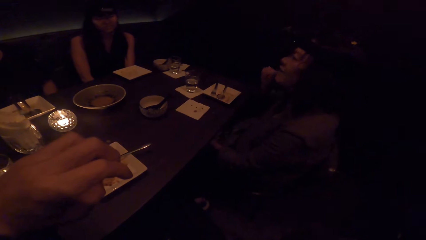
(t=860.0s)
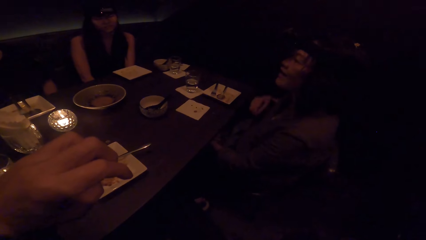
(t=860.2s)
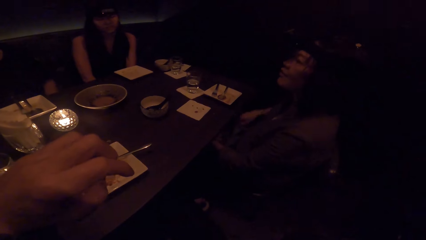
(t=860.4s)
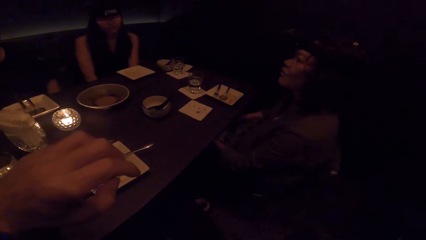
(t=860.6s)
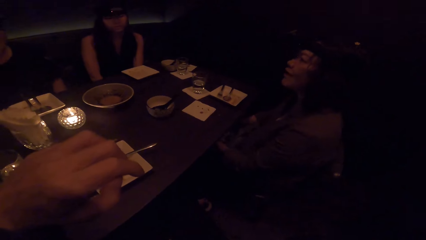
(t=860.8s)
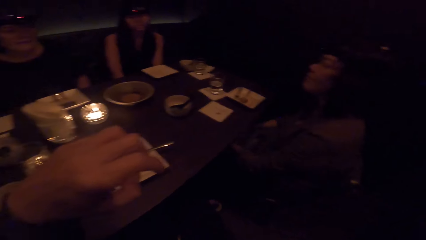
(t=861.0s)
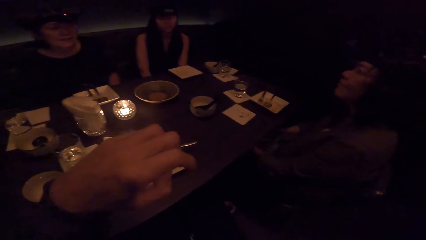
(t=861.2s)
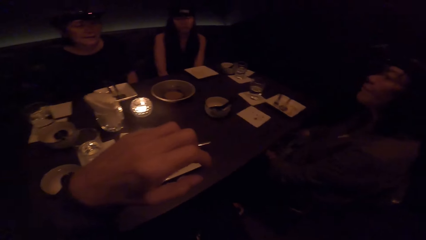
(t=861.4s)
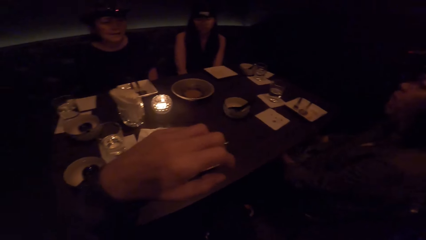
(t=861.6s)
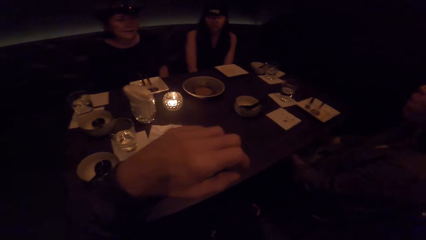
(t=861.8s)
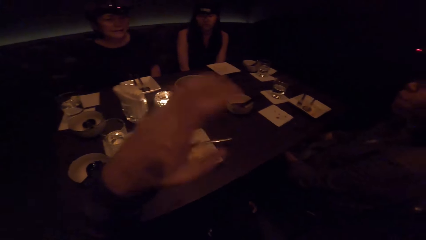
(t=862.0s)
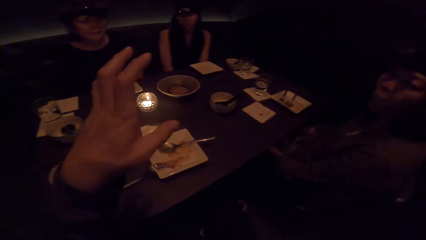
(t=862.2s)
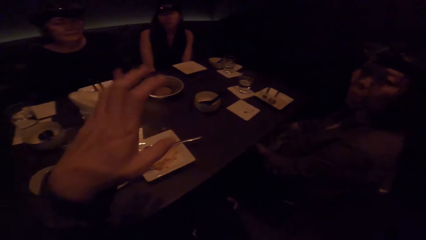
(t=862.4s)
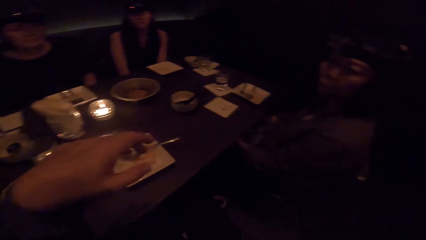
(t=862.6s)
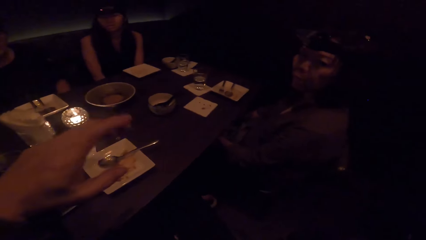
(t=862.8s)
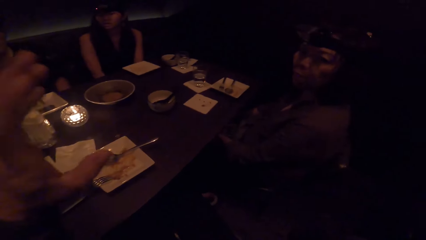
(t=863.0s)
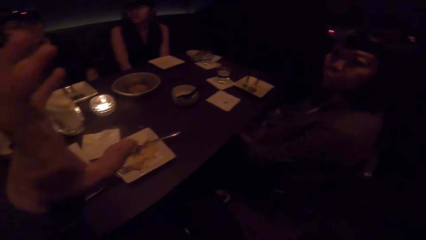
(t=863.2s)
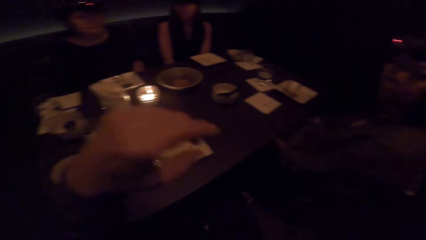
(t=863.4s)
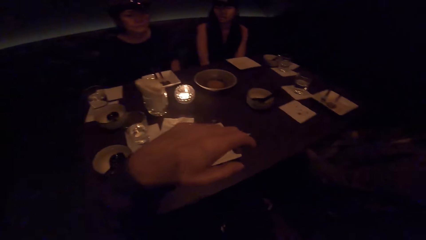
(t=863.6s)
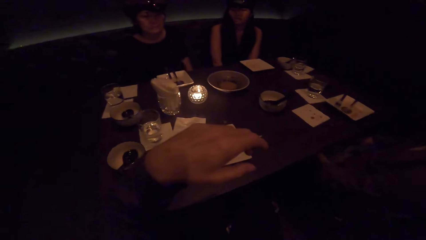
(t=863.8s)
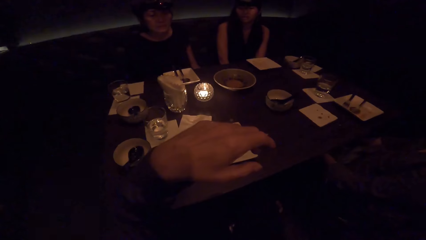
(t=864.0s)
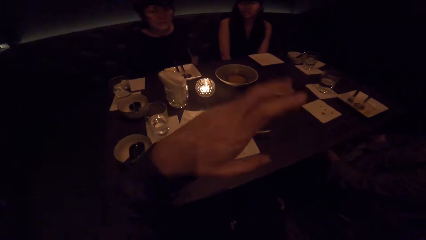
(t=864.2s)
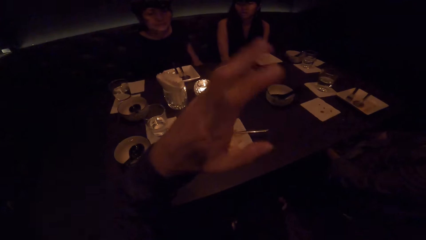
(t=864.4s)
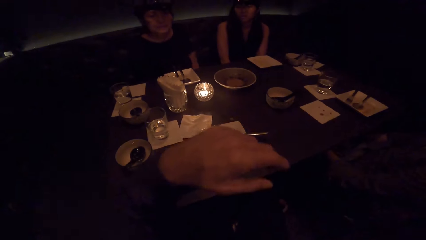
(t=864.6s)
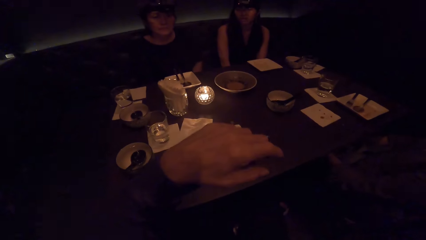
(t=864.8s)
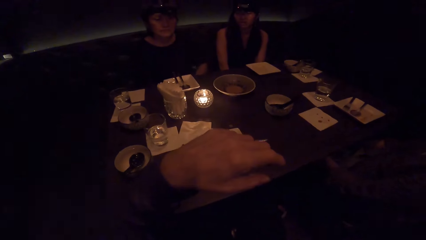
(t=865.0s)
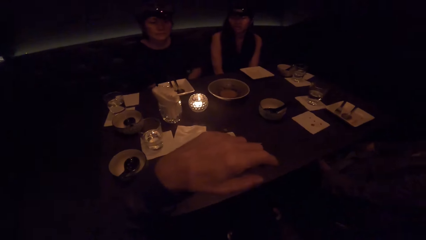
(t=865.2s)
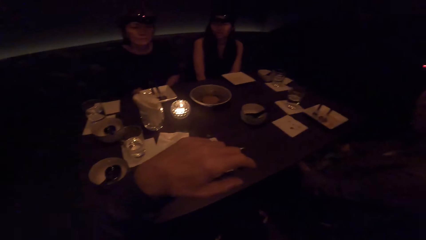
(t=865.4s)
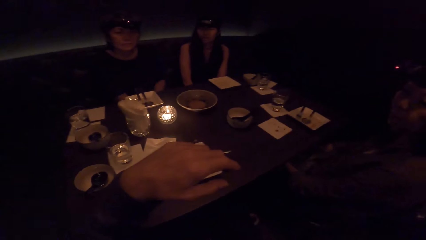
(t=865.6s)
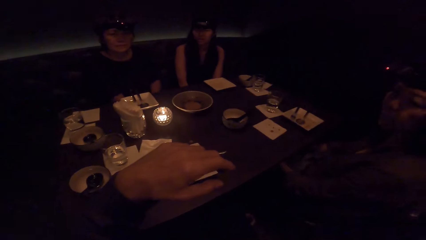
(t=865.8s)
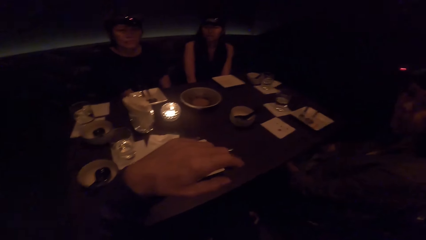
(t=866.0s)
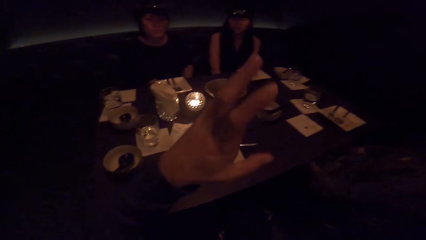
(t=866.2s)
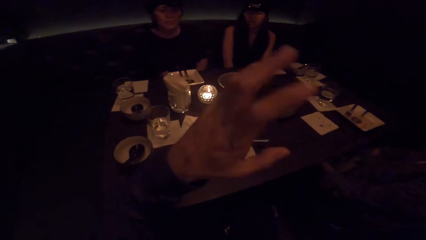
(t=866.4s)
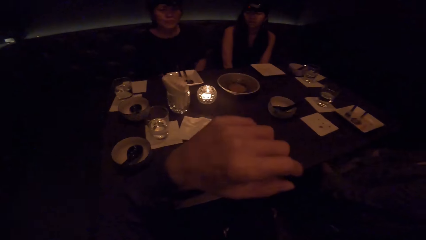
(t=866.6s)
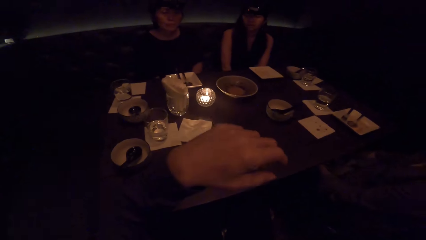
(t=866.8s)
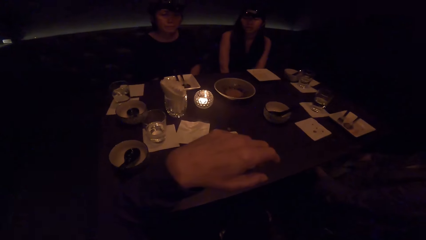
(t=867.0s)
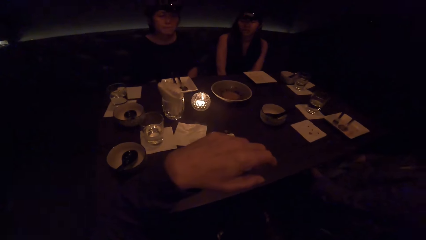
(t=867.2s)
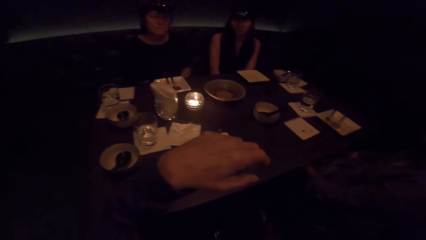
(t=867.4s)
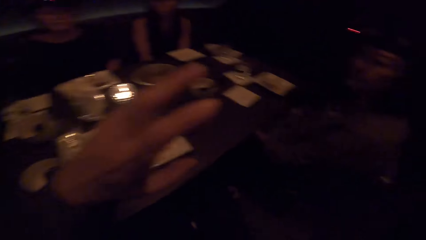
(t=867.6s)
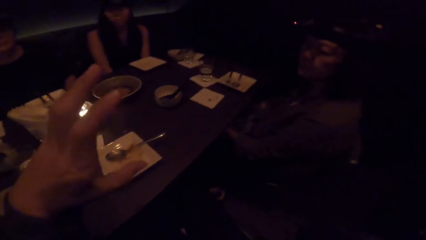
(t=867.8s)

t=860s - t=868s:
The camera wearer interacts with a lady.

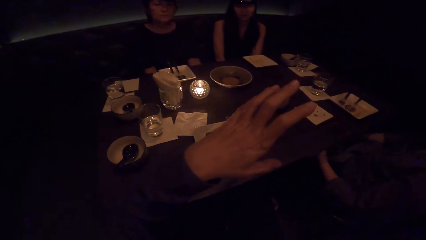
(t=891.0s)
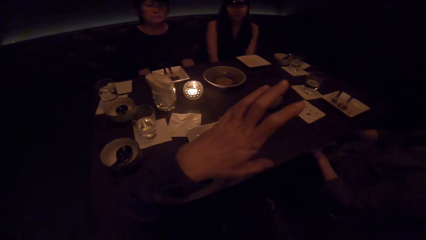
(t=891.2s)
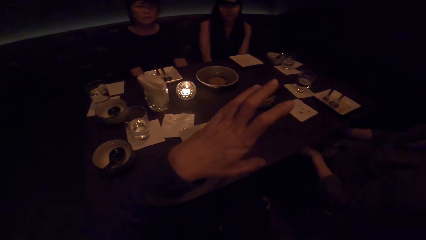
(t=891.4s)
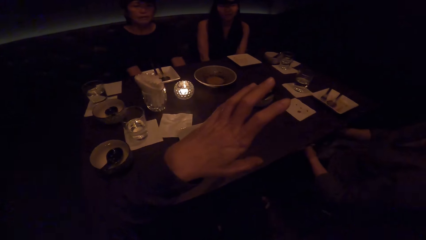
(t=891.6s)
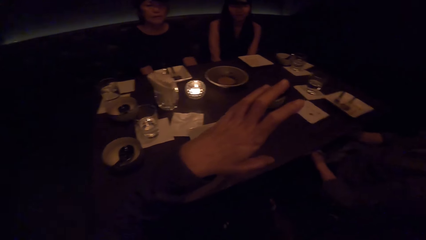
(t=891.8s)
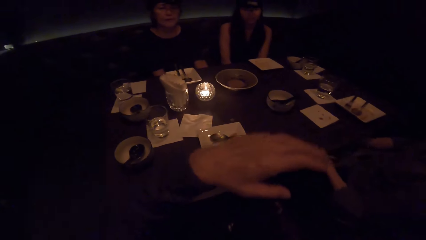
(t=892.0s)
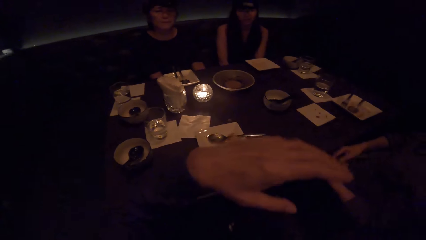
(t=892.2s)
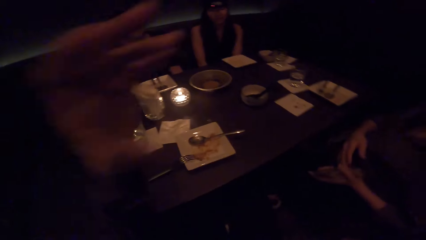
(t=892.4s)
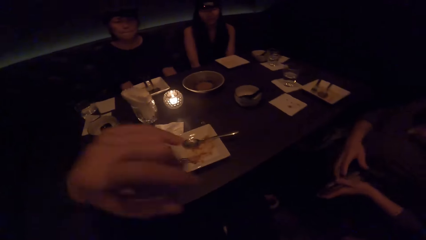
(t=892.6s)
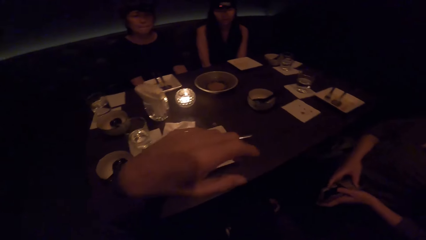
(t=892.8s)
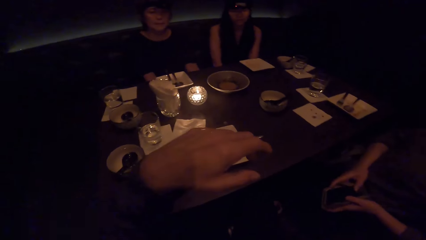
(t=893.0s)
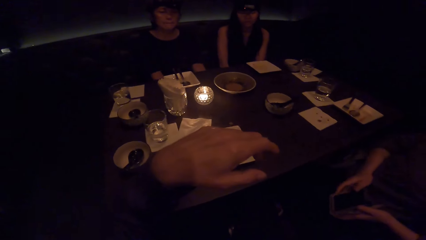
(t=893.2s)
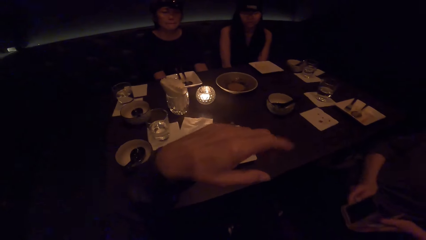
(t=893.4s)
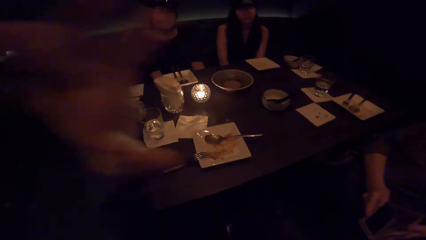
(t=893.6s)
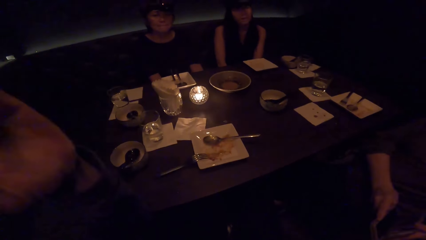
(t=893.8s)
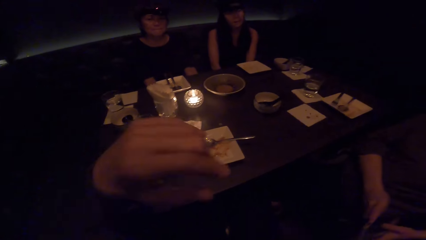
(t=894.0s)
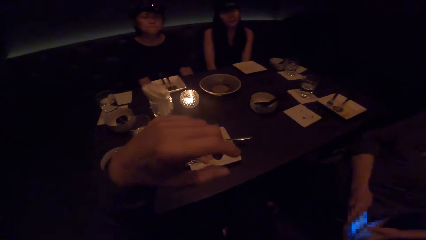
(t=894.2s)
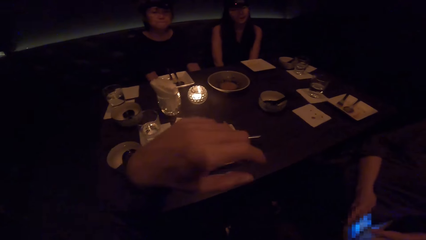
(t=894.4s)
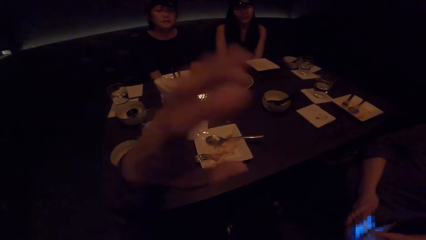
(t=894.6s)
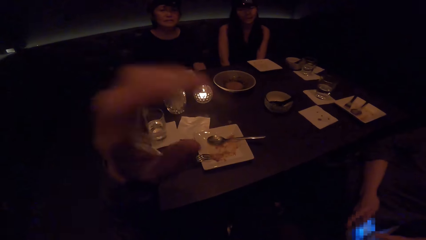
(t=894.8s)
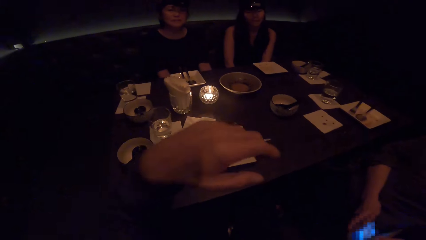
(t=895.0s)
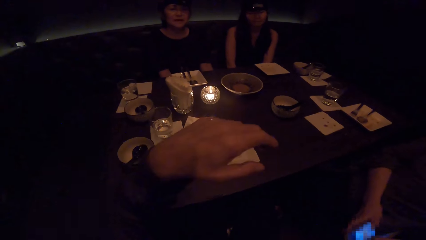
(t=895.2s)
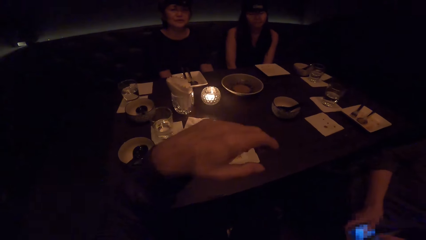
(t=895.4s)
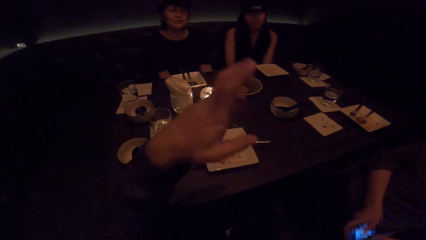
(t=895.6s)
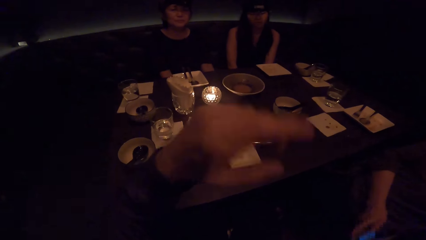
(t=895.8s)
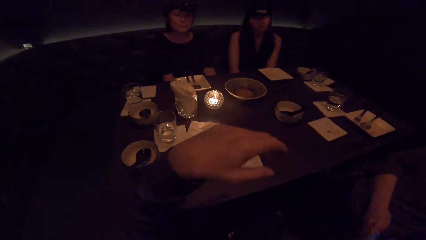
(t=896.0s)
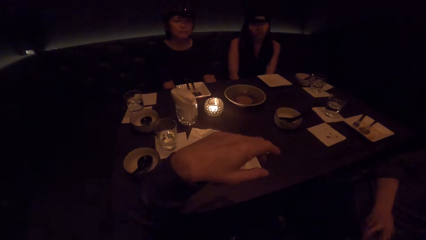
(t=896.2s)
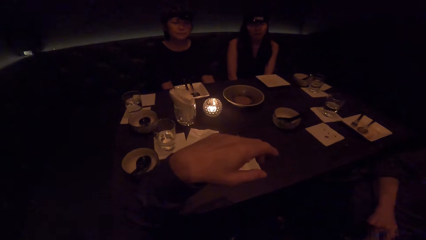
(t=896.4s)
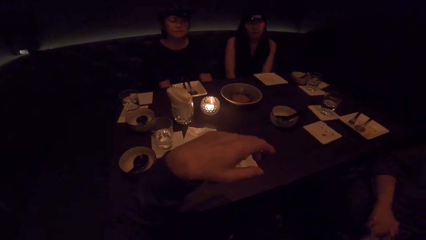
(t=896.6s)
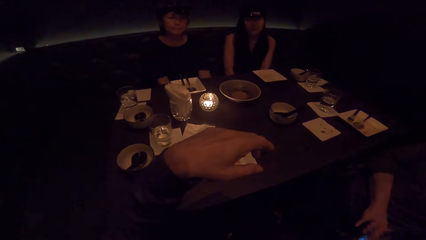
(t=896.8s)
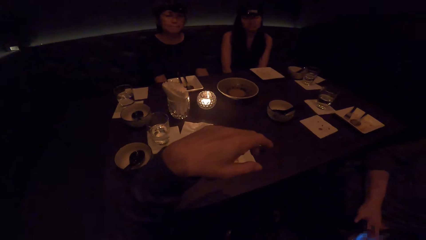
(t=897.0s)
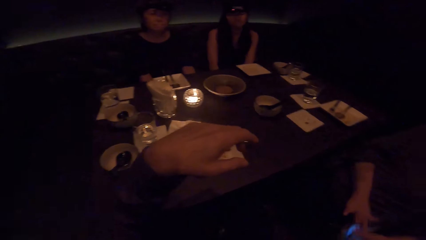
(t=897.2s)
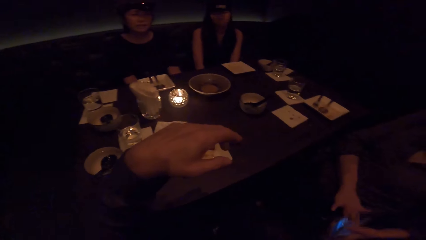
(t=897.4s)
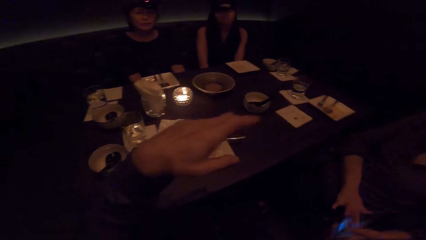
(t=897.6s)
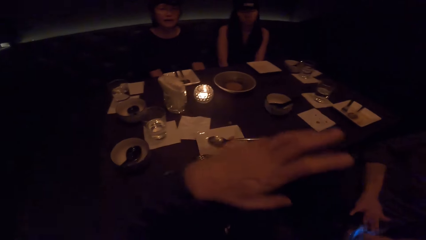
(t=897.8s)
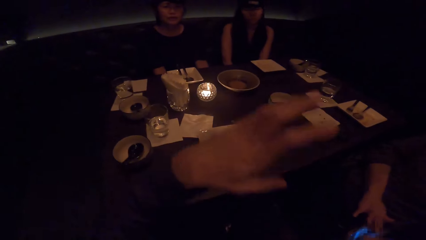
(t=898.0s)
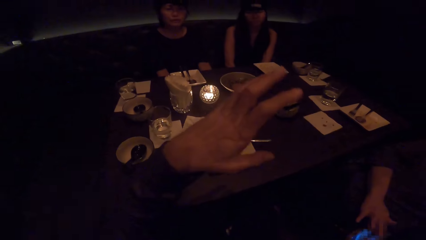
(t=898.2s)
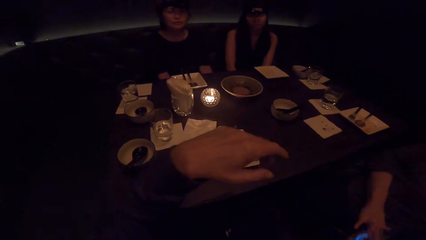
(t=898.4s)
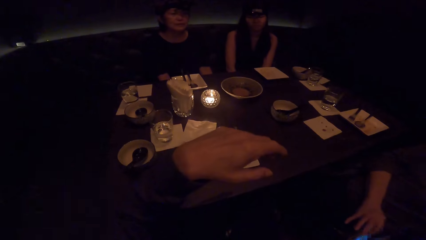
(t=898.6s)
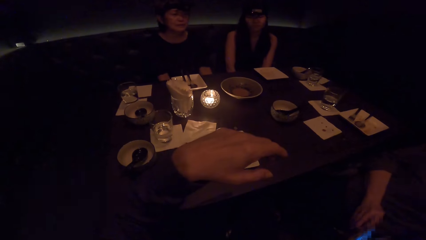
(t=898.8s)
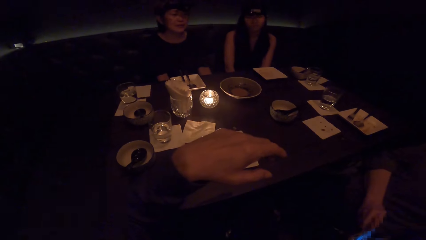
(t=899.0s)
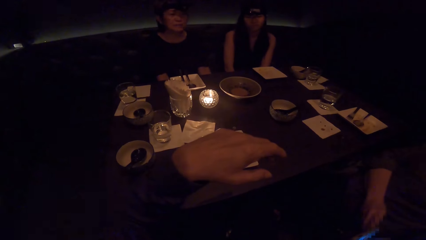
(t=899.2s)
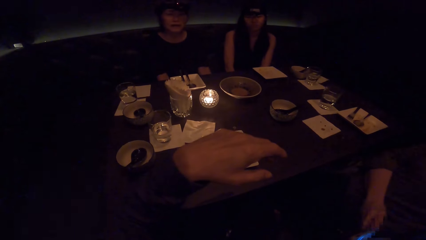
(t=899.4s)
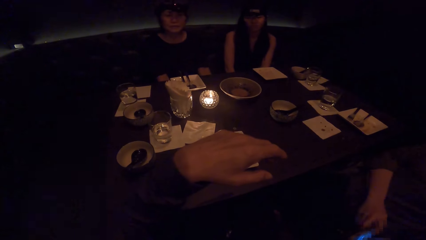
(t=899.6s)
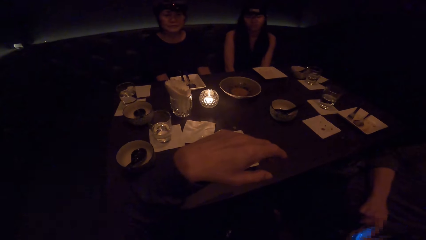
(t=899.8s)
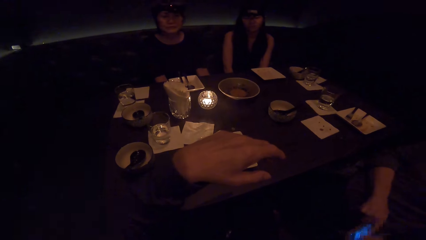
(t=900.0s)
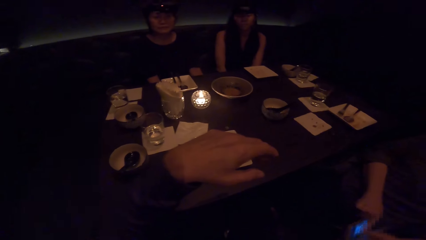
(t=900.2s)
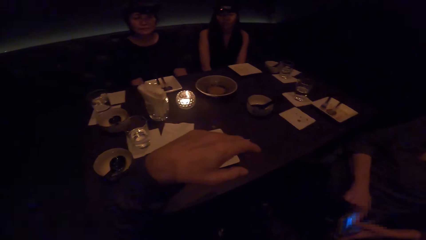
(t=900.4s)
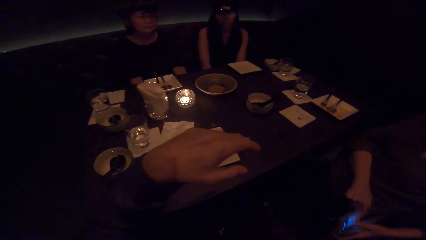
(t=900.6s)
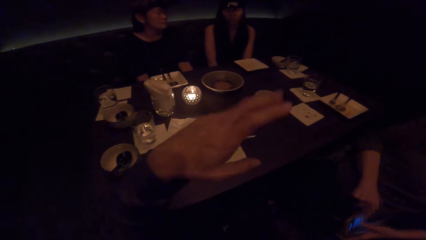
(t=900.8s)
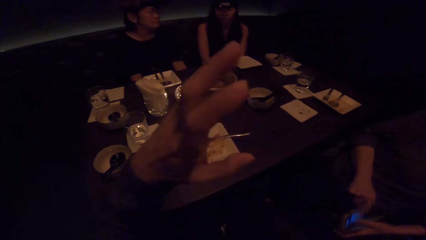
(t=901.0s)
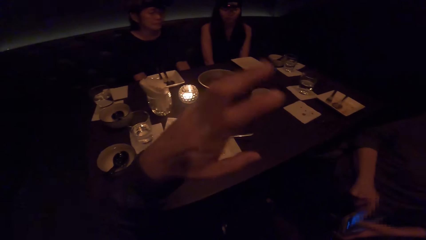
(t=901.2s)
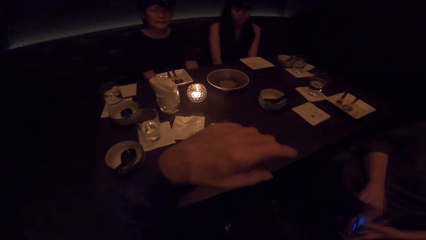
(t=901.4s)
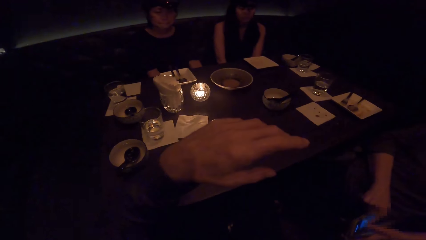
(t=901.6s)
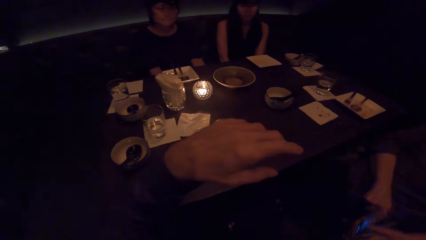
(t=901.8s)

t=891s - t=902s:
A woman picks up the phone in the handbag and operates the phone. The camera wearer interacts with another woman.
